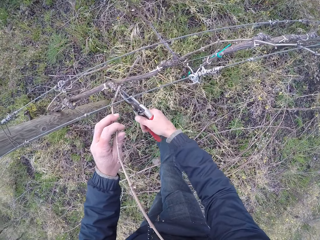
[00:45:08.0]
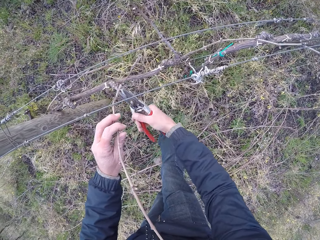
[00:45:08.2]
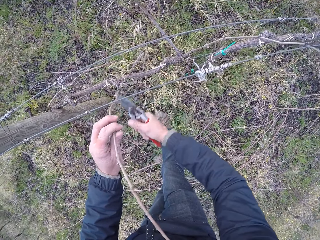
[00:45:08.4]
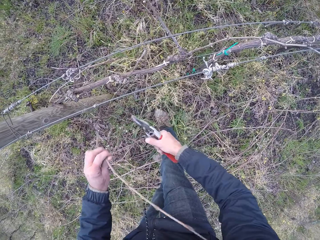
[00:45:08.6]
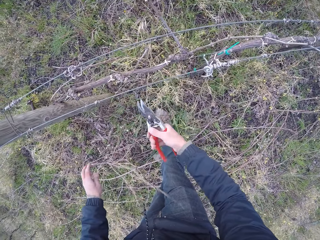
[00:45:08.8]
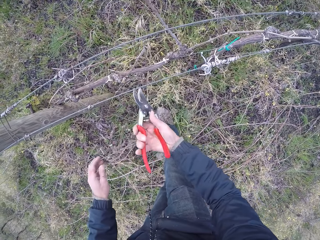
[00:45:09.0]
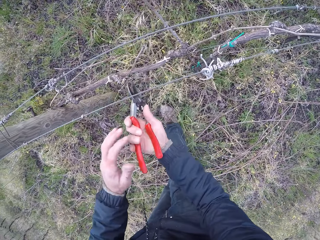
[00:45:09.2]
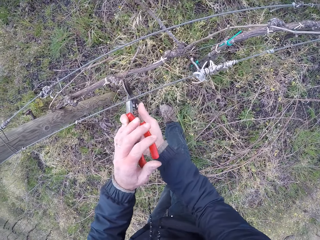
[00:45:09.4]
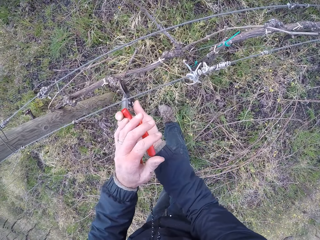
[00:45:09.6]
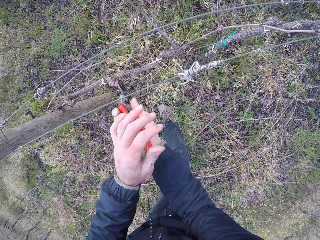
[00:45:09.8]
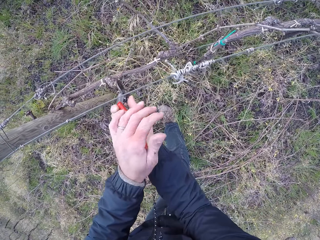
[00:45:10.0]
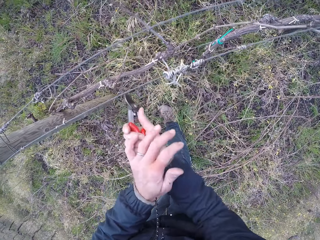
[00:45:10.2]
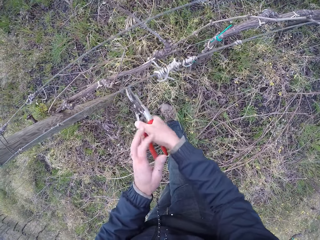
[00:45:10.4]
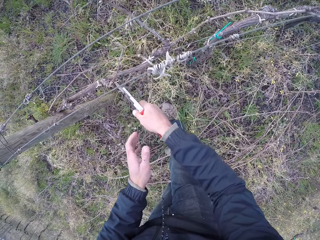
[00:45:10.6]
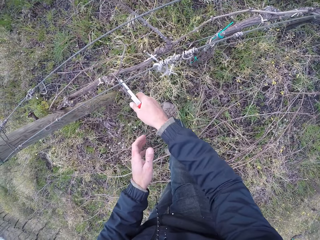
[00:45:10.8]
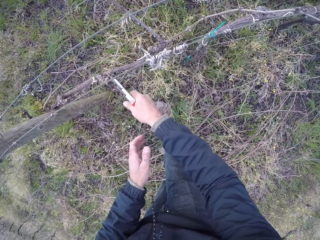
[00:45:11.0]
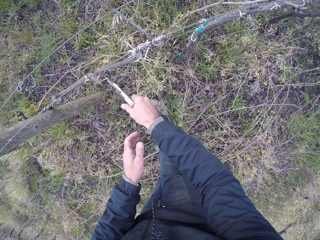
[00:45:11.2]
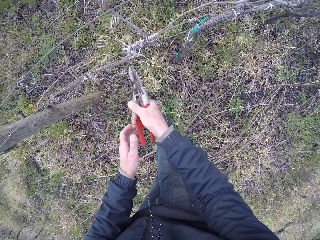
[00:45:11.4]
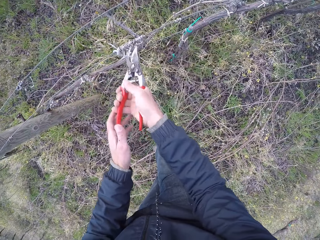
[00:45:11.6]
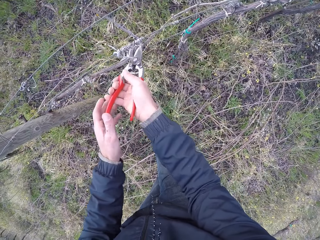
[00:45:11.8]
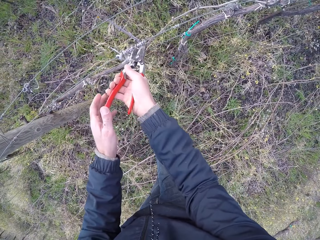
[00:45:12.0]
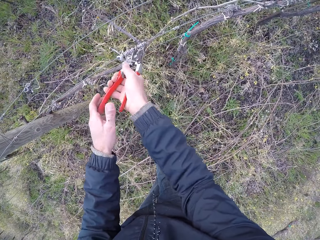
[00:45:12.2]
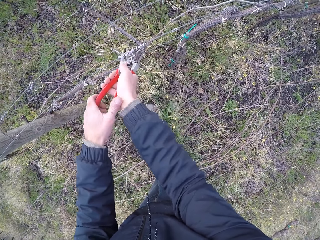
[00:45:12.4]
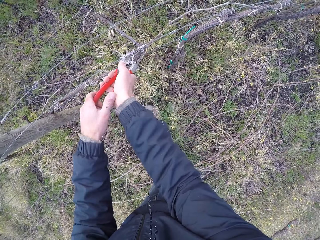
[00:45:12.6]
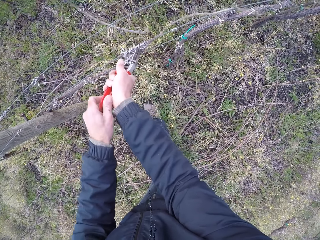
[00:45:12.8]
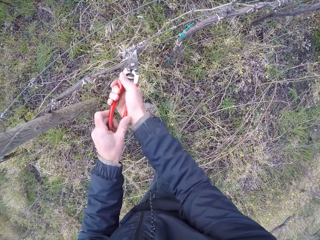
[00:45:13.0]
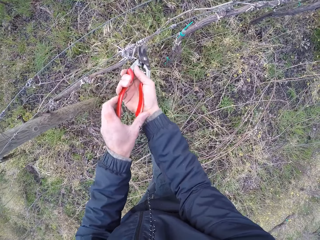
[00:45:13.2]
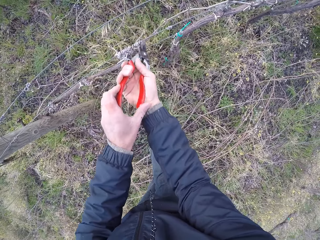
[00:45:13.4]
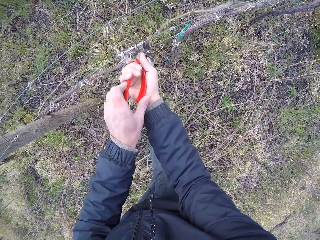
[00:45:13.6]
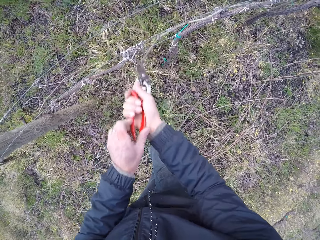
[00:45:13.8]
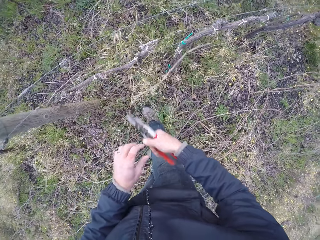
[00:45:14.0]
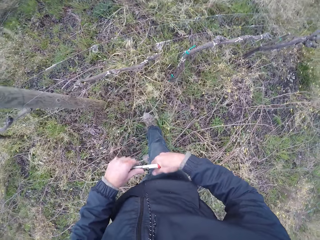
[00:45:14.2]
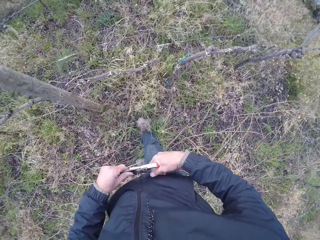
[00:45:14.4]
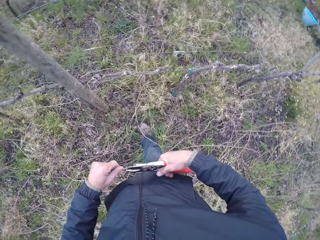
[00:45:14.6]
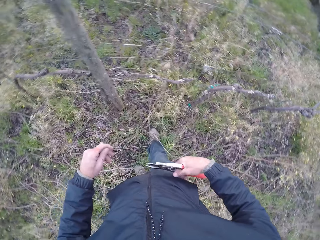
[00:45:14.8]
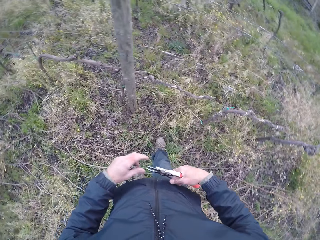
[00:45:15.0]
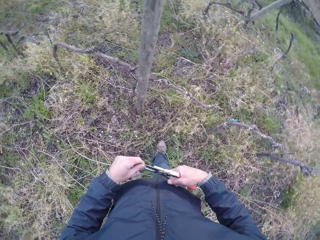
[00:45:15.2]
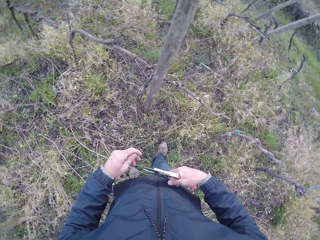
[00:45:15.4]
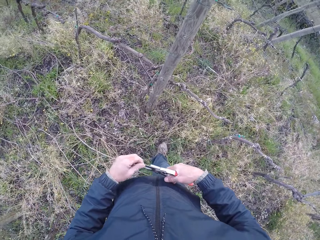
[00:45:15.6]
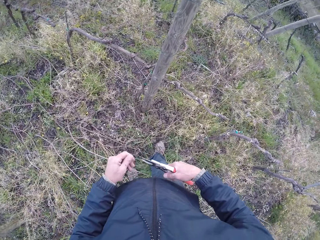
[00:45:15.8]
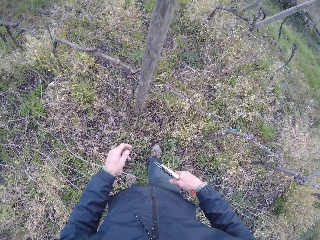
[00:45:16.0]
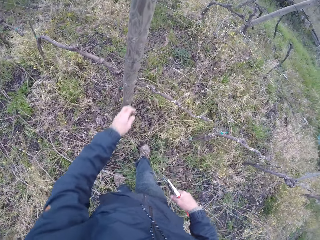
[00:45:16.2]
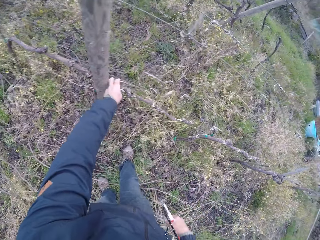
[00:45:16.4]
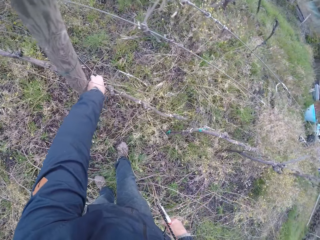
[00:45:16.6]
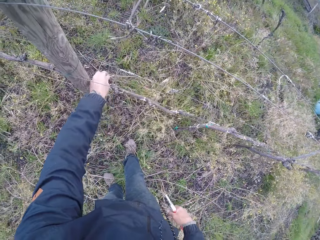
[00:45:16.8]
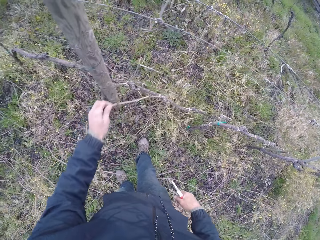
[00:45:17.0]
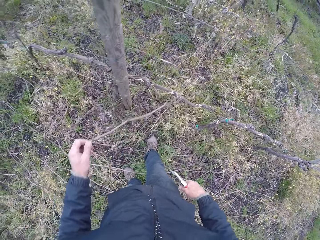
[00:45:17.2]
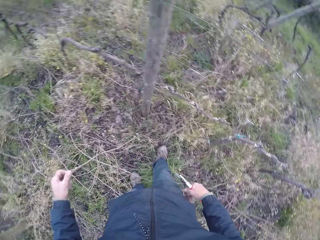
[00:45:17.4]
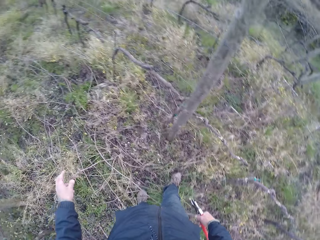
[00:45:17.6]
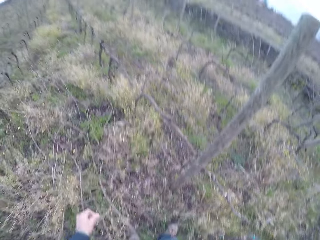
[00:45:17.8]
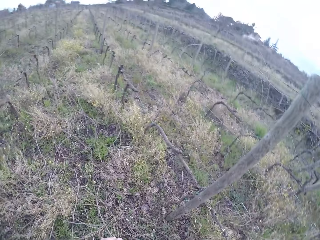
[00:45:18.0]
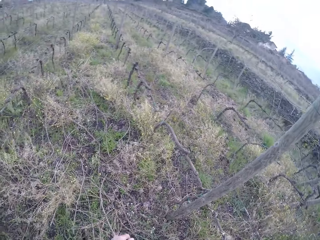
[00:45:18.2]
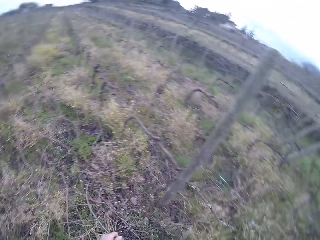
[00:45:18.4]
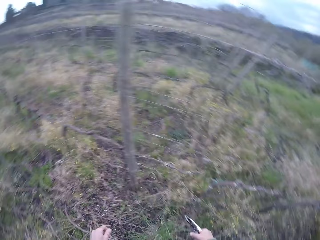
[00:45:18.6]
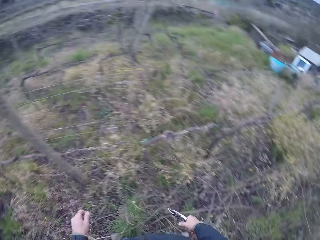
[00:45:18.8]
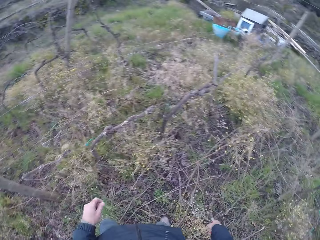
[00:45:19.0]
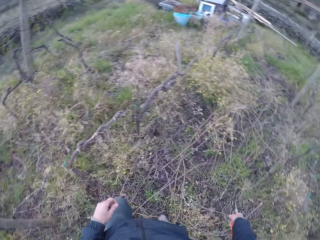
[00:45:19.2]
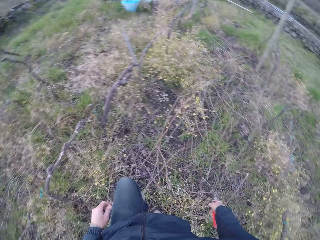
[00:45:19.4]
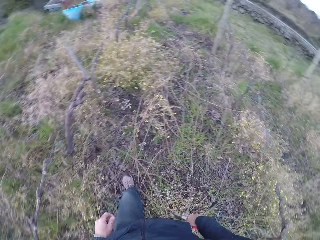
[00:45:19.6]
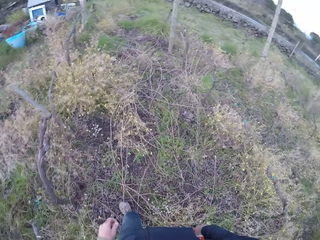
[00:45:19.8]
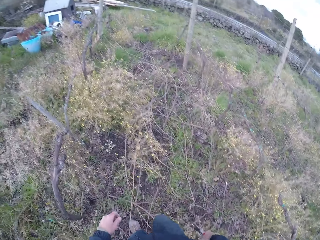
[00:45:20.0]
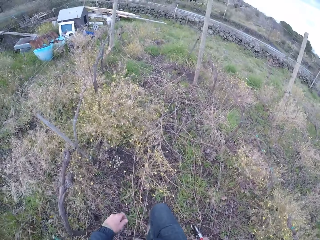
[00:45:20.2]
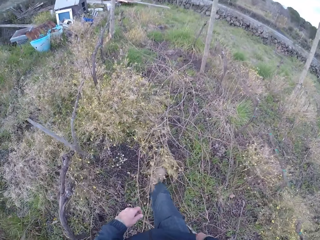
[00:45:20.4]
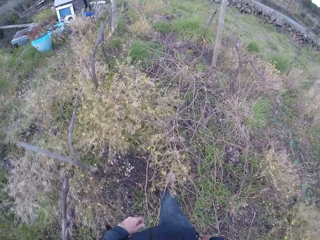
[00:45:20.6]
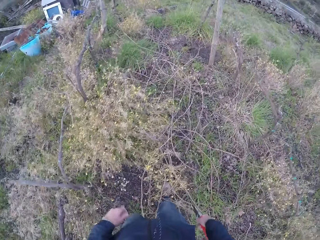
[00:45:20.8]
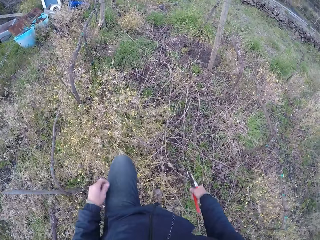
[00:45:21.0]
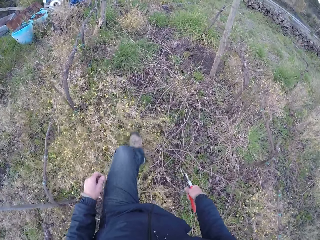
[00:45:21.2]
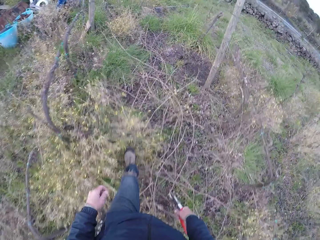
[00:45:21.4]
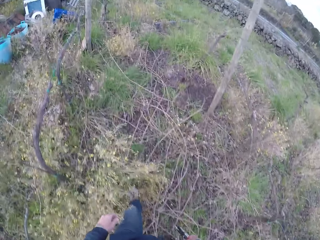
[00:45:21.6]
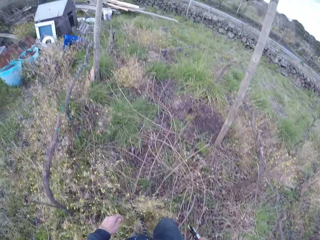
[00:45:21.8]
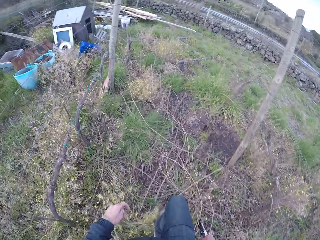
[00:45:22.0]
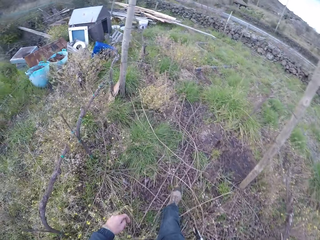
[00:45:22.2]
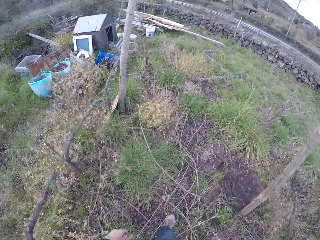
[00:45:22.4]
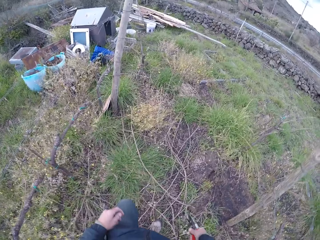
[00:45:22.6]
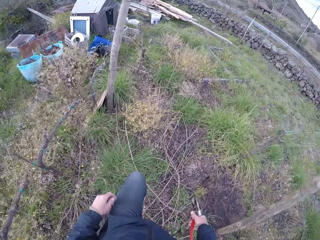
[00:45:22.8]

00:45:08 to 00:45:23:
The camera wearer holds the stick with the left hand. He cuts the stick with the pliers in the right hand. He cuts part of the wood with the pliers in both hands. He cuts the stick with the pliers in the right hand. He holds the pliers with both hands. He cleans the pair of secateurs in his right hand with his left hand. He picks a branch from the tree with his left hand. He drops the branch in his left hand on the ground. He walks round a farm.

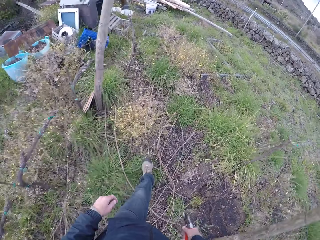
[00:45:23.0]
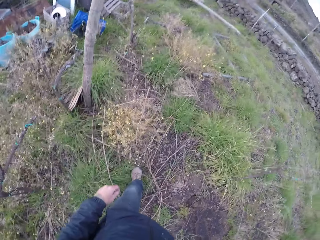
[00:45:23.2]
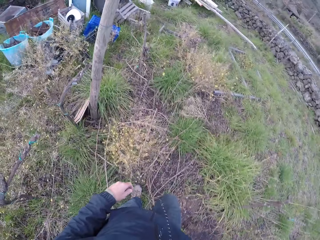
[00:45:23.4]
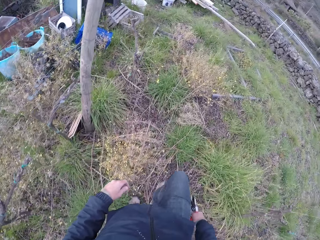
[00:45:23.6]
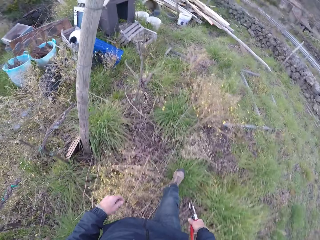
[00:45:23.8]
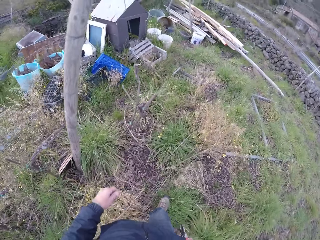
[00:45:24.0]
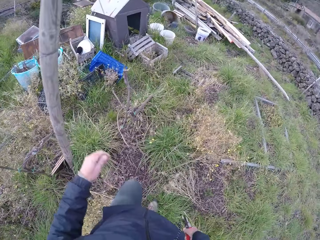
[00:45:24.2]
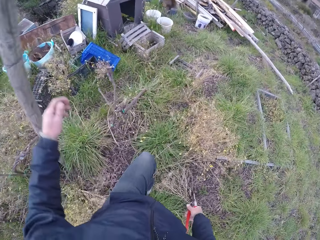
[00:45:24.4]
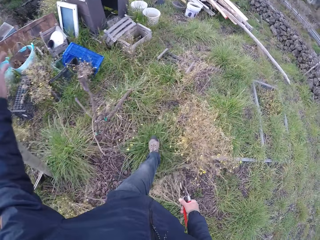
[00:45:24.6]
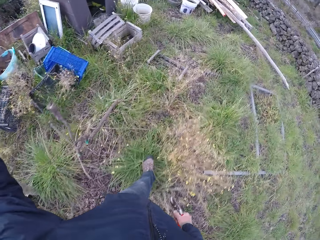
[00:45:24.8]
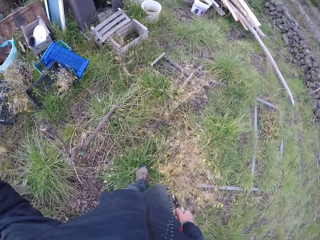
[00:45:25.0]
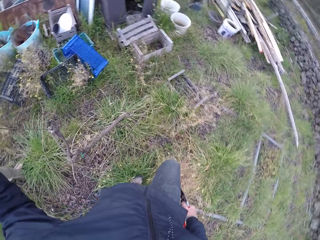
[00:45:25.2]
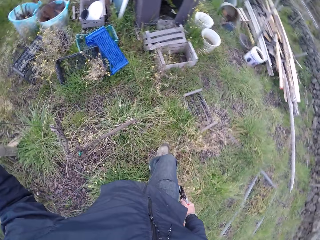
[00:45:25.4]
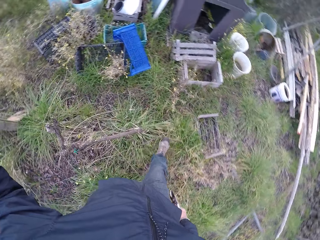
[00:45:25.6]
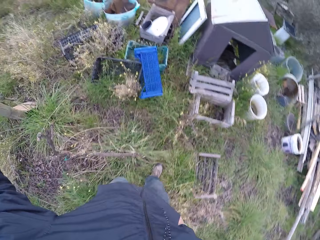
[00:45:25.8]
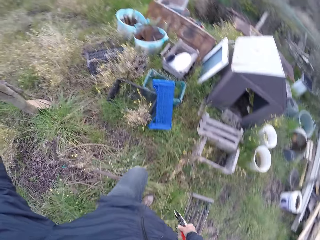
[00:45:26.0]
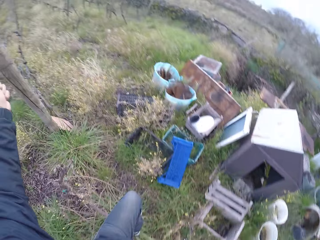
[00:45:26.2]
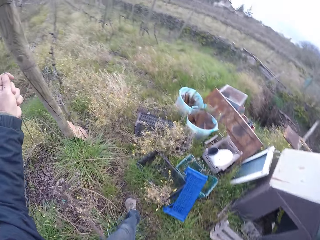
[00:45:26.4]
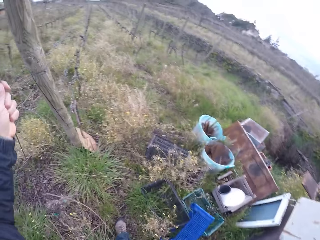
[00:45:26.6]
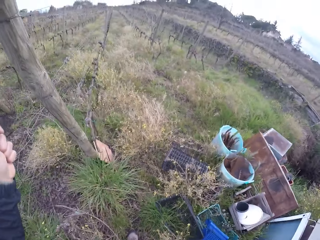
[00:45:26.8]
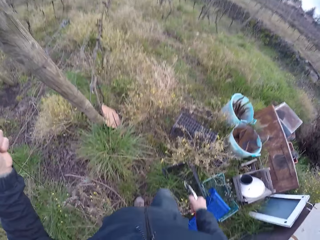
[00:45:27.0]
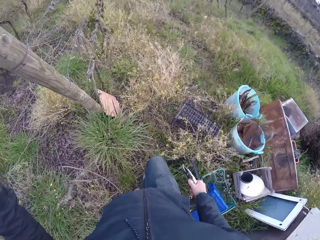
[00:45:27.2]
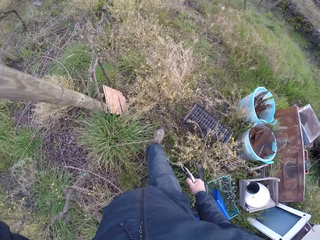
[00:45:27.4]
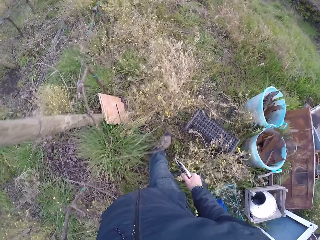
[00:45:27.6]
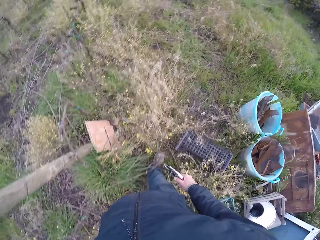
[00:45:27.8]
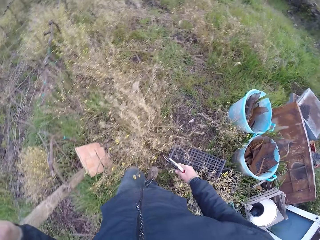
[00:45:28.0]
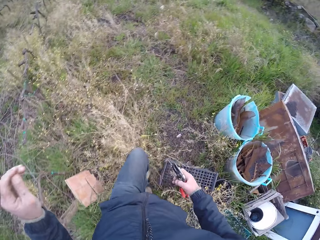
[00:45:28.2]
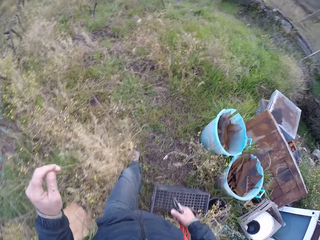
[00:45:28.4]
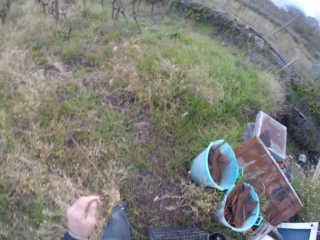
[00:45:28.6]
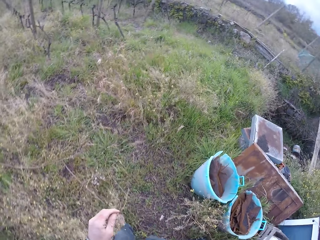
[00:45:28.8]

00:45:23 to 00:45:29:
The camera wearer raises his left hand towards his face. He holds the fence with the left hand. He holds a cable on a tree with his left hand. He pulls the cable on the tree with his left hand.
